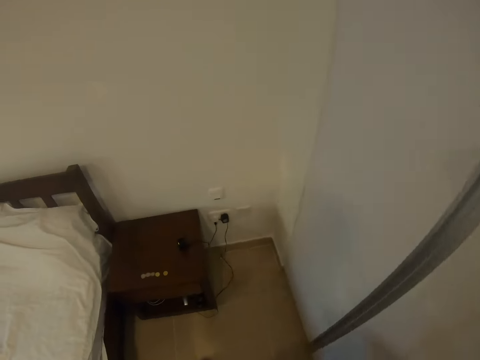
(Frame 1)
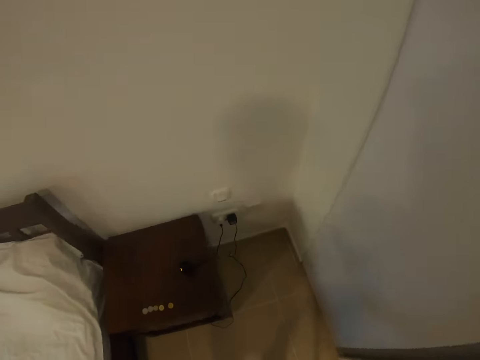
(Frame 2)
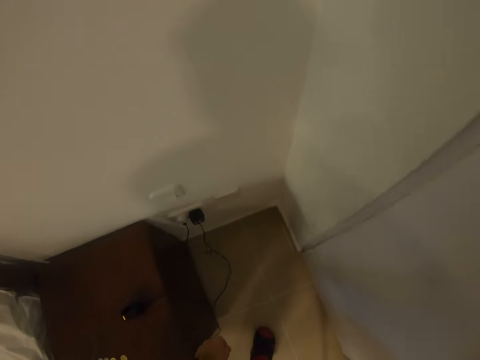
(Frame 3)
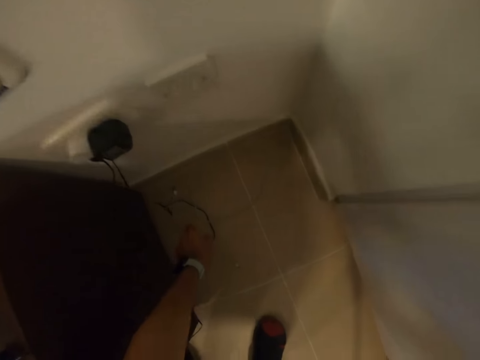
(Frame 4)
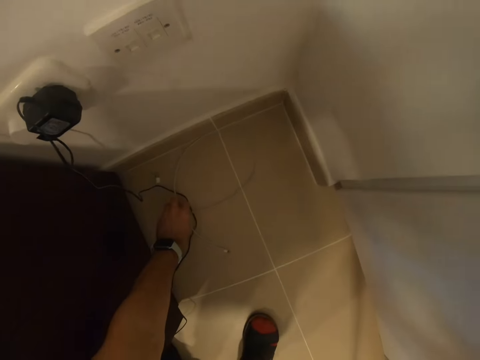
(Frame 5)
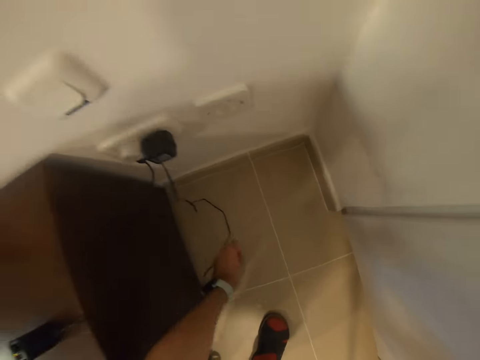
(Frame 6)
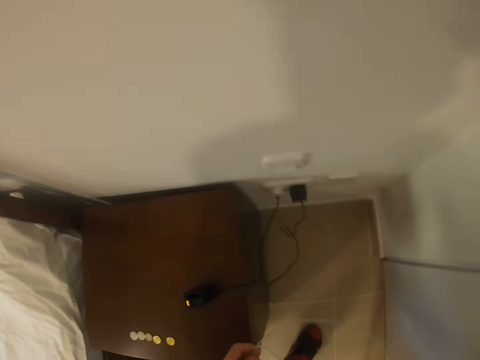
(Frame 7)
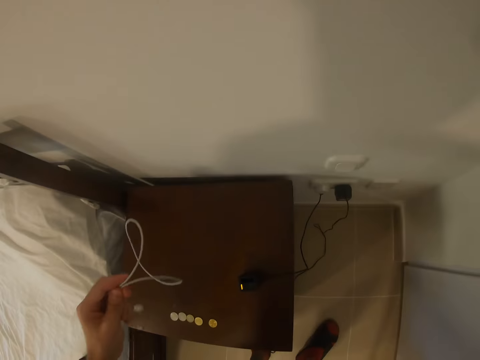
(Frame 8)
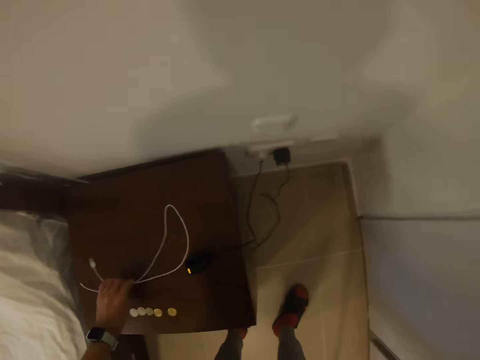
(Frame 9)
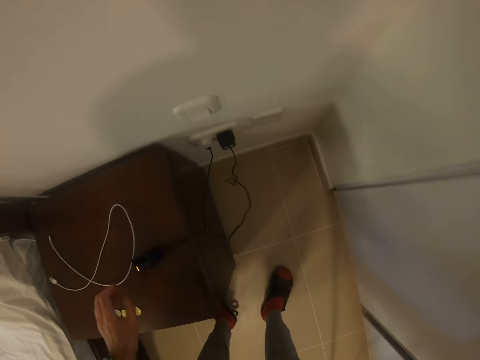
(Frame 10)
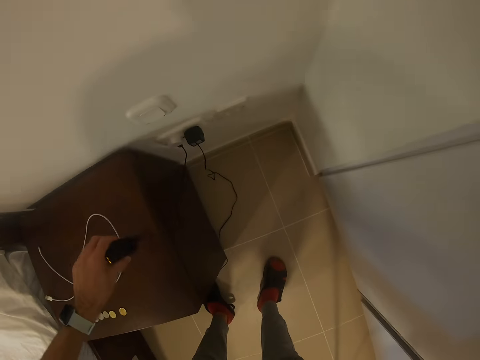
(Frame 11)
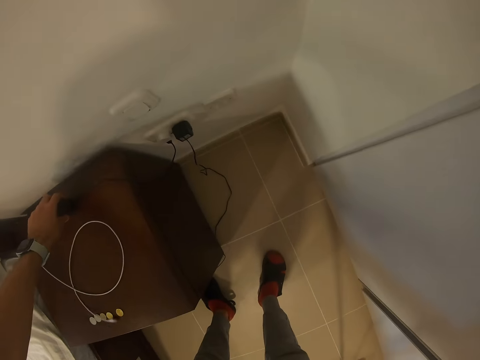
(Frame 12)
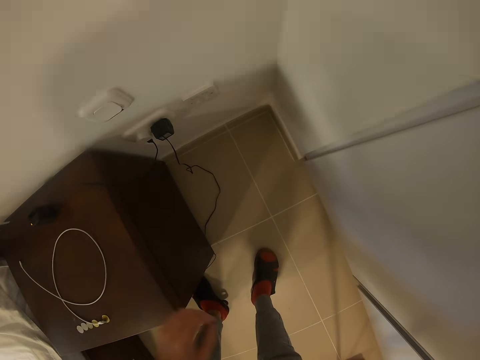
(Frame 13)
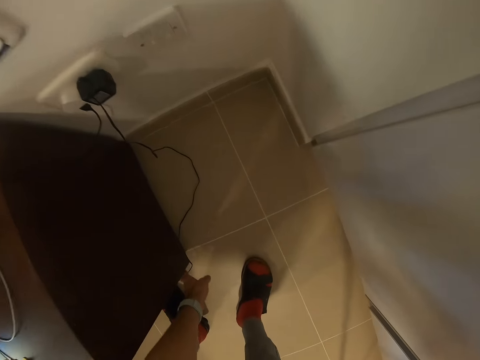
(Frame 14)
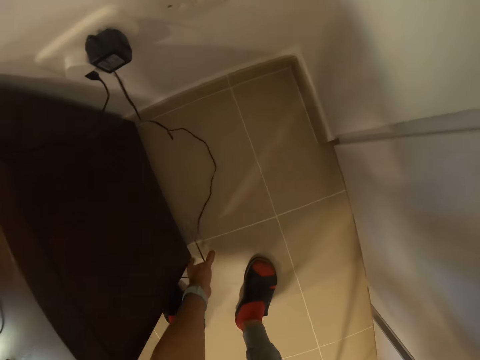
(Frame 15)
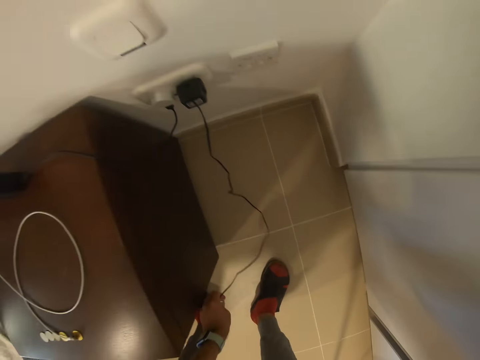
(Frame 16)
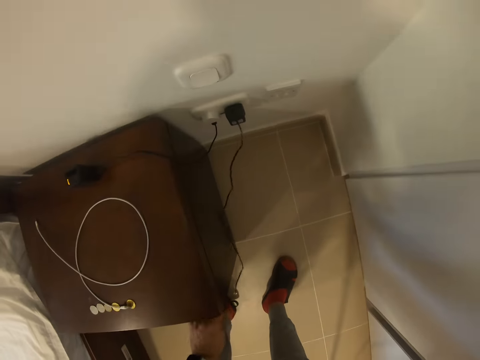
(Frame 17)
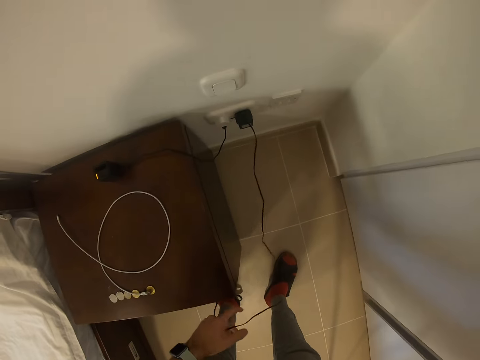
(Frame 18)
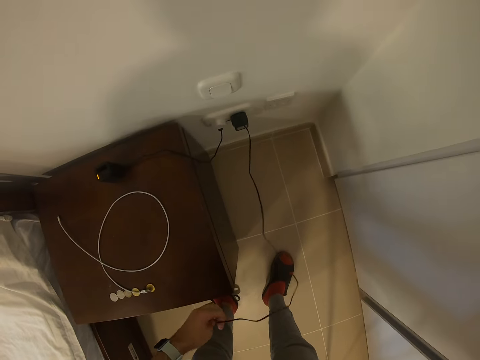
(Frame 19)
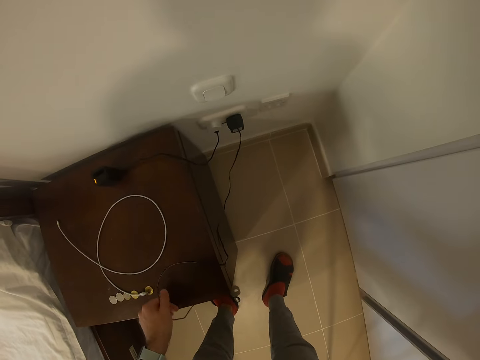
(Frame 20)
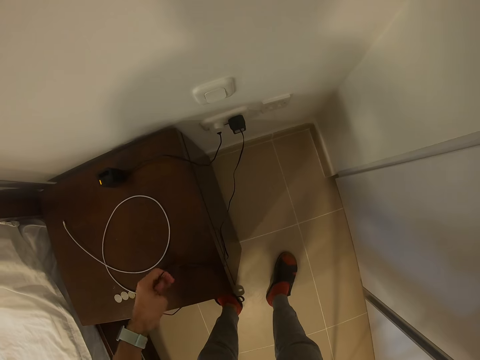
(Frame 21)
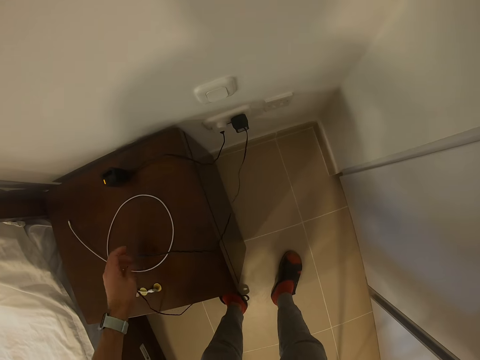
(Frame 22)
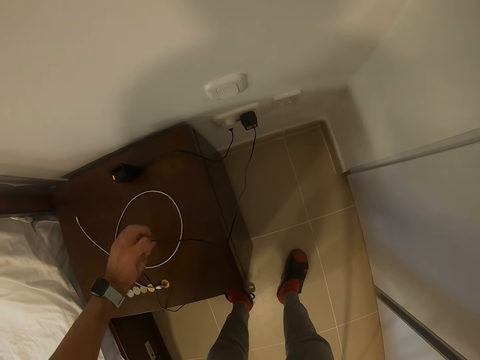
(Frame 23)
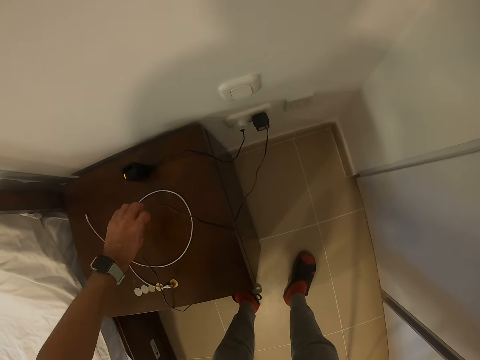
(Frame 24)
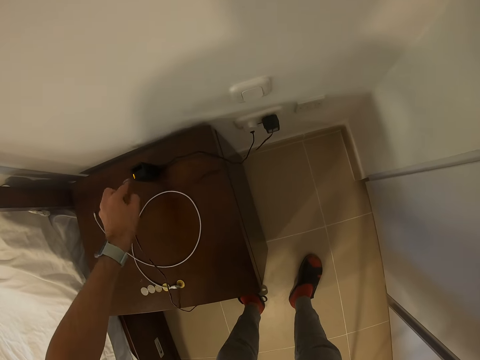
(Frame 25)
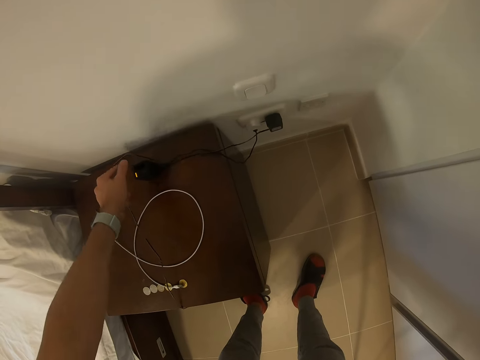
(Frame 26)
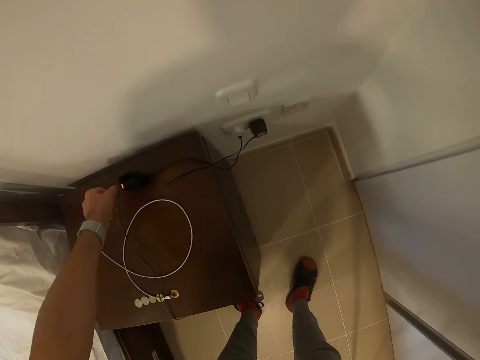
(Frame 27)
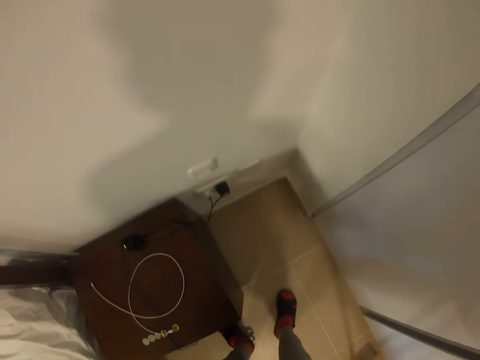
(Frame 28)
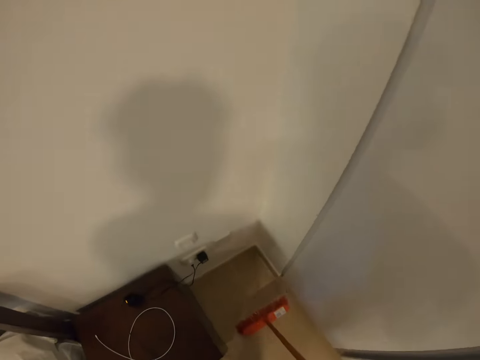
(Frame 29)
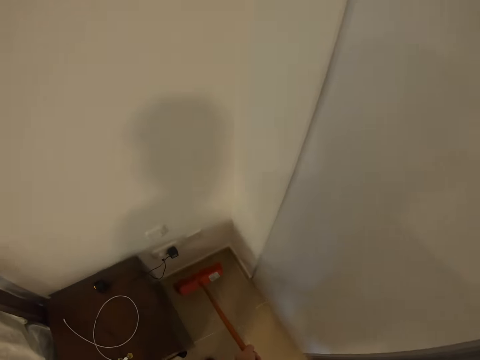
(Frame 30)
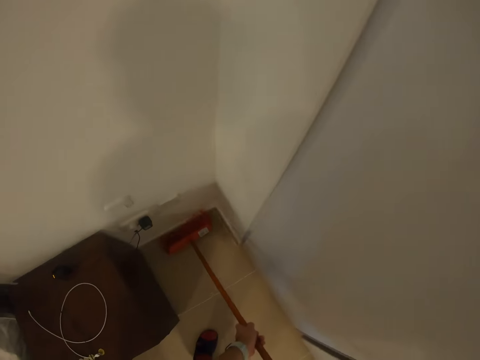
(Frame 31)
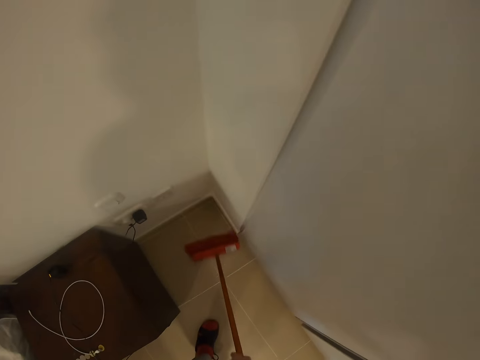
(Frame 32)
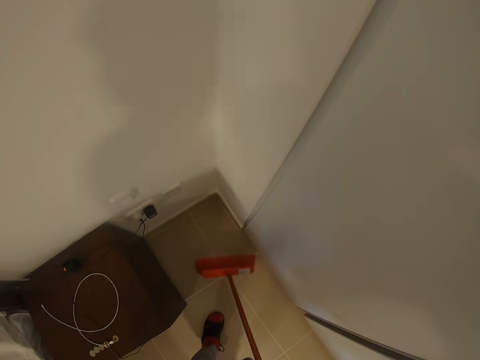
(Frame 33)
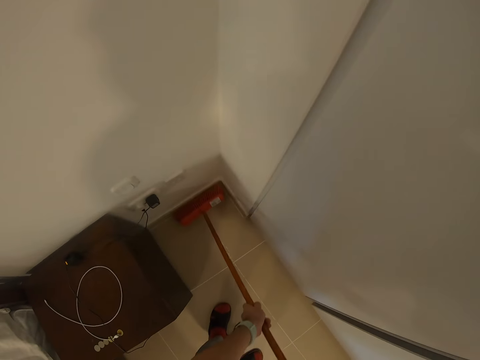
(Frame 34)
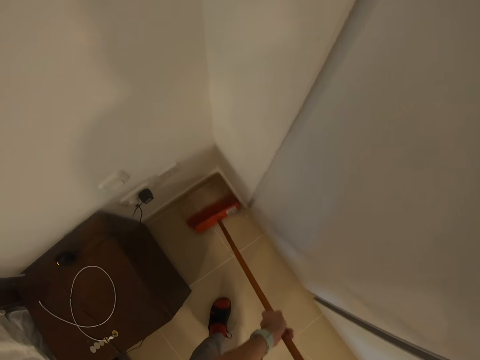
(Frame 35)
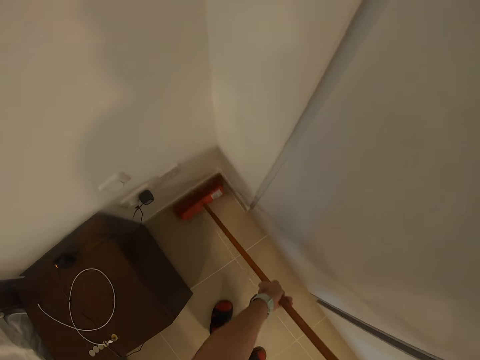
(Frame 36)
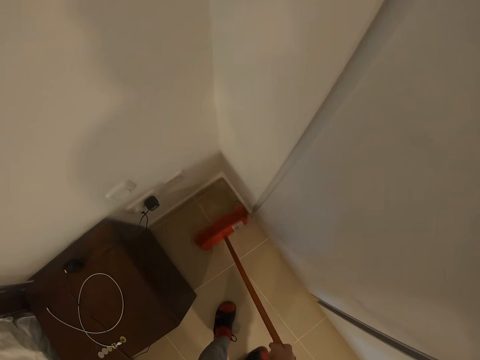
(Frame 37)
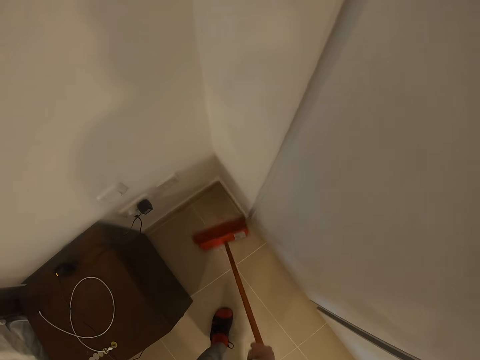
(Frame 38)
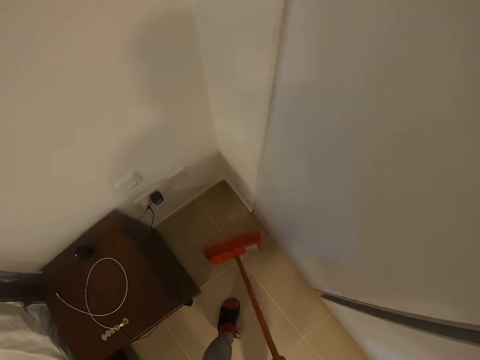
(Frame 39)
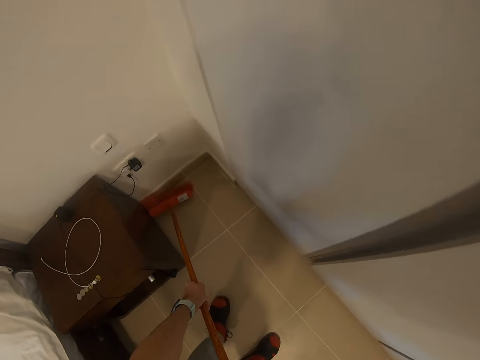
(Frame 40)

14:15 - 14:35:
The camera wearer picks up a cable. They put the cable on top of the bedside drawers or stool. They move a charger on top of the bedside drawer. They pick up the cable and put the cable on top of the bedside drawers. They sweep the floor with a broom.

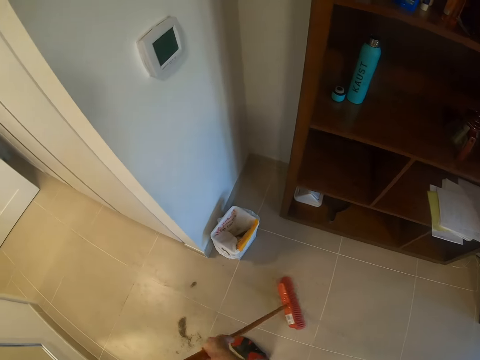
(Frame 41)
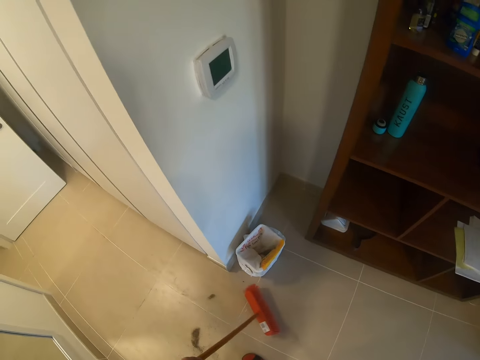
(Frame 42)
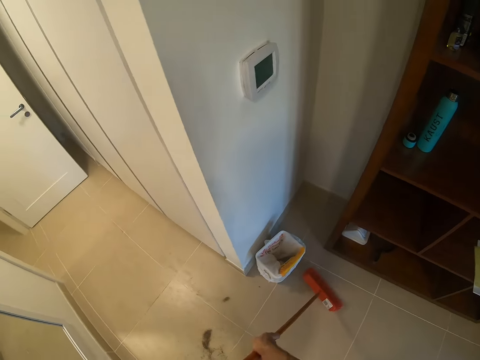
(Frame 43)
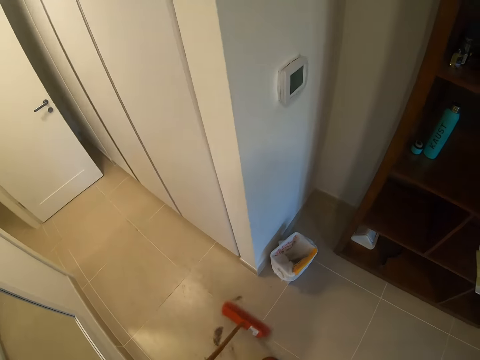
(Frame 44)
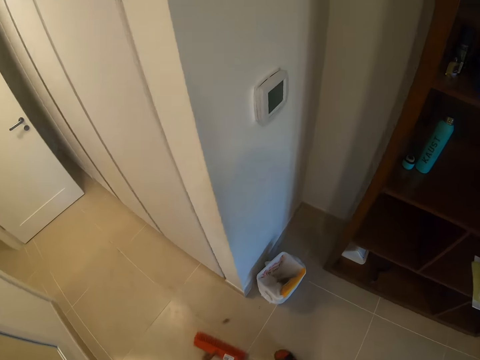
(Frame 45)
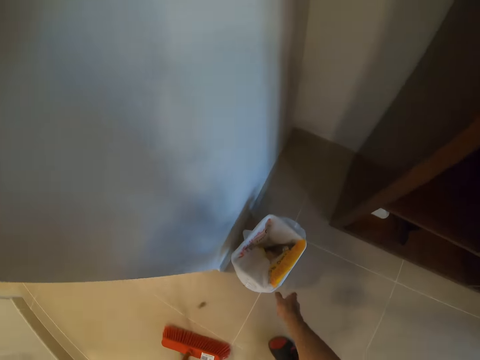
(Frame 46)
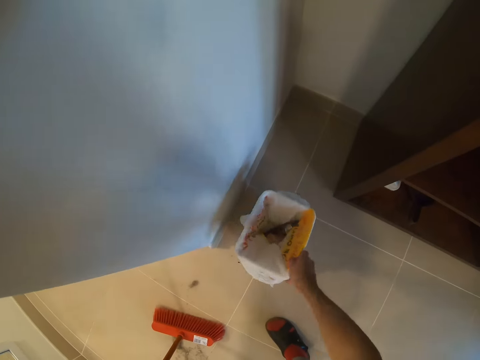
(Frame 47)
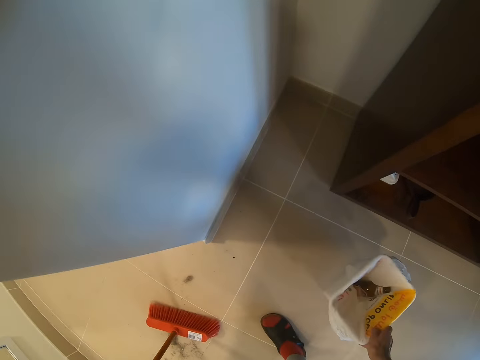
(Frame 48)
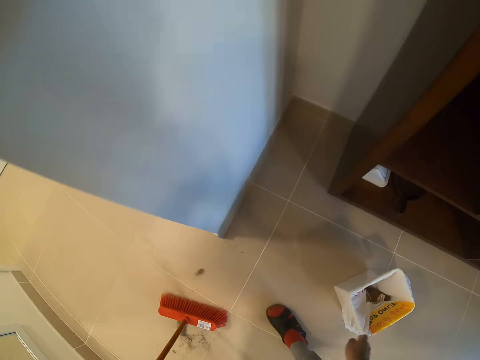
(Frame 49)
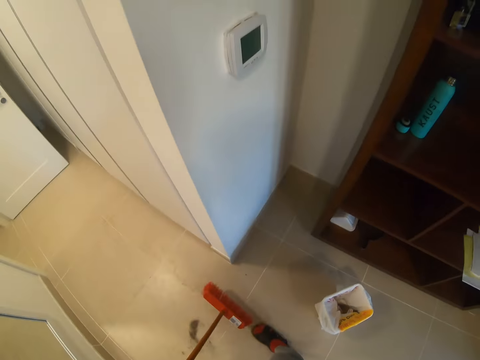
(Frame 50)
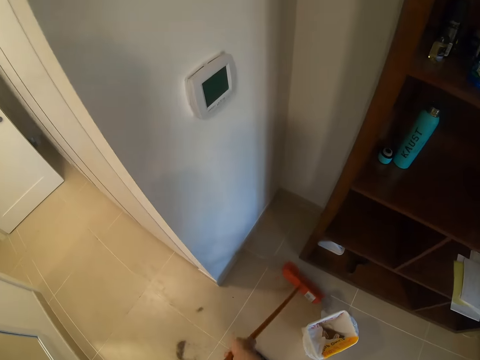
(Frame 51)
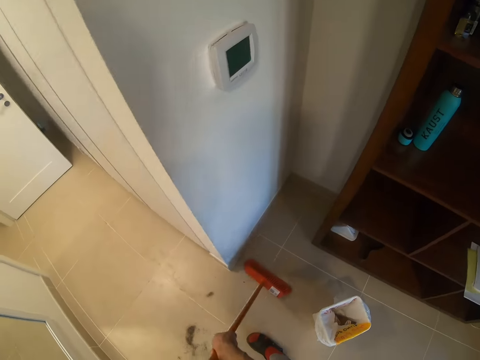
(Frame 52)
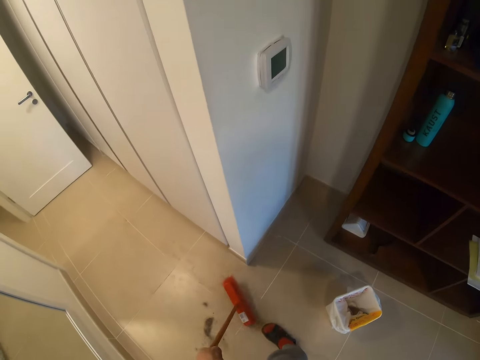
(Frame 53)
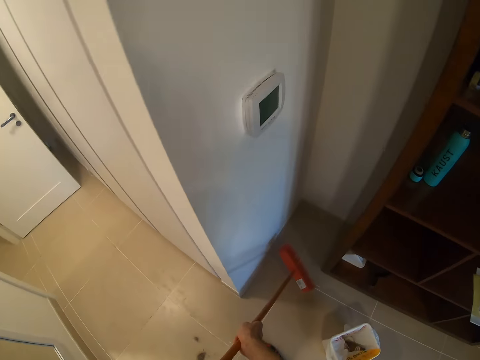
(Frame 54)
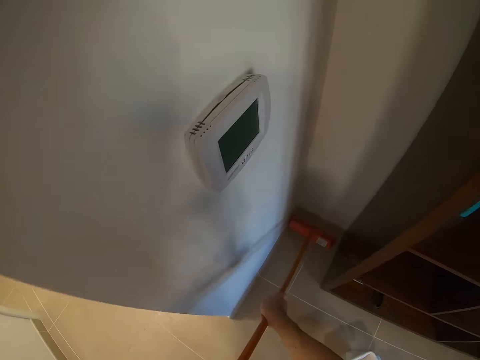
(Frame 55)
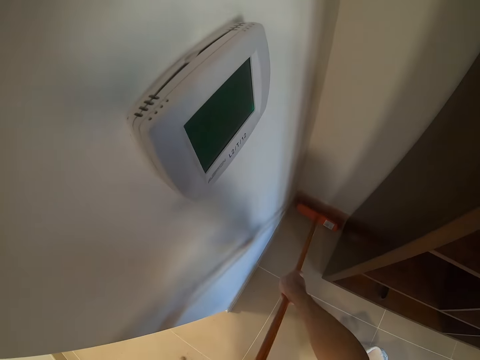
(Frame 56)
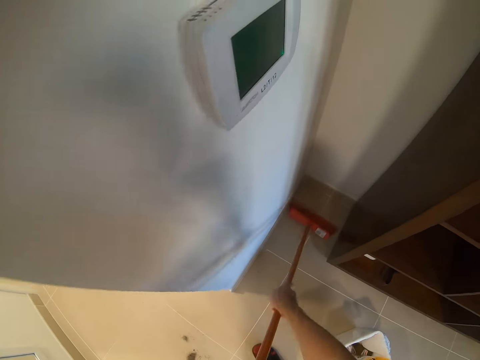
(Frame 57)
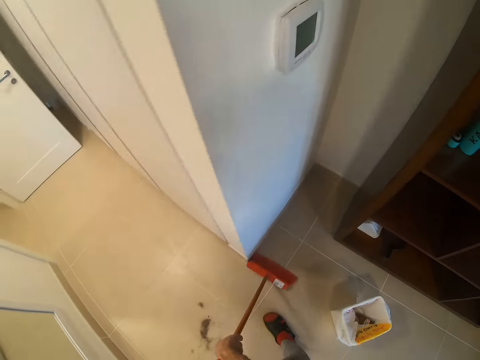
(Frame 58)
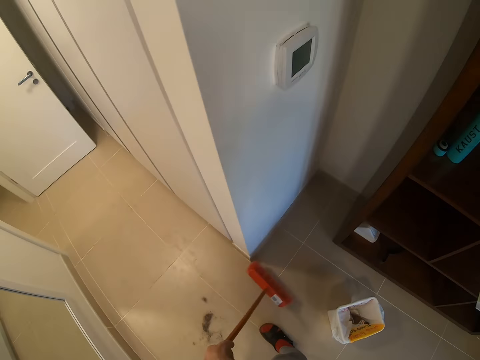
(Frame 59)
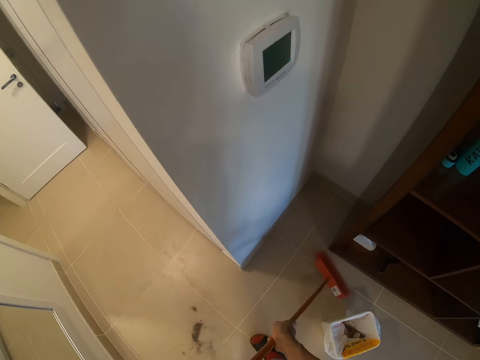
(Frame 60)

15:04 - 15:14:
The camera wearer sings. They pick up the dustbin and put the dustbin aside. They sweep the floor with a broom.
